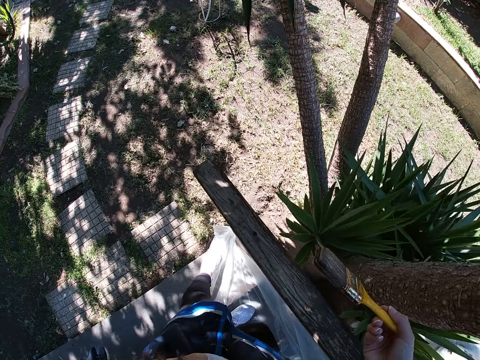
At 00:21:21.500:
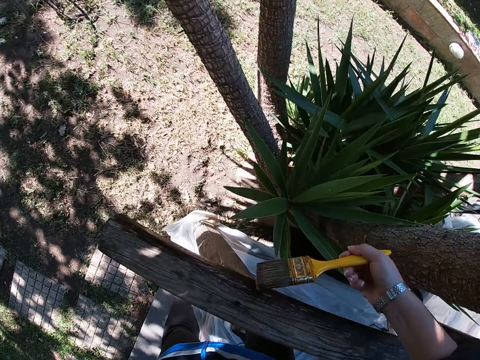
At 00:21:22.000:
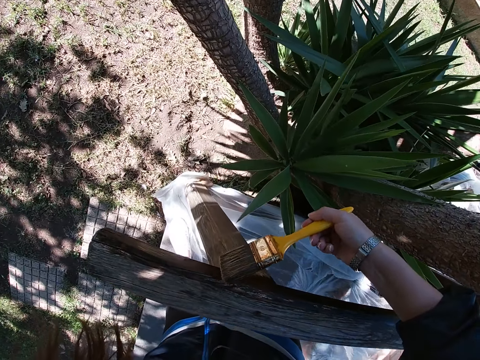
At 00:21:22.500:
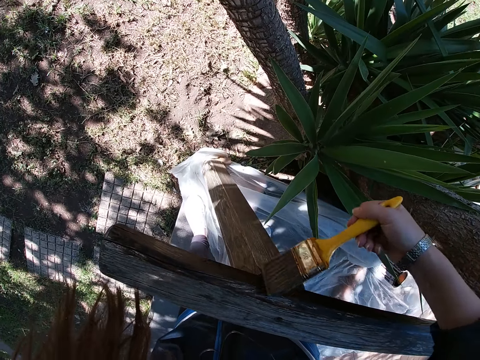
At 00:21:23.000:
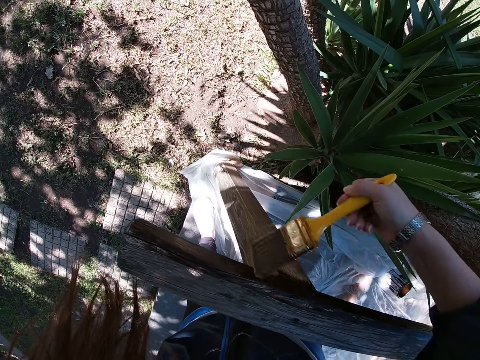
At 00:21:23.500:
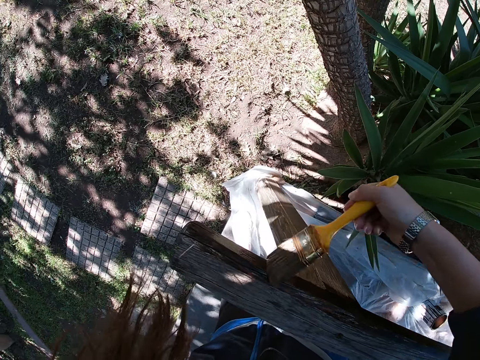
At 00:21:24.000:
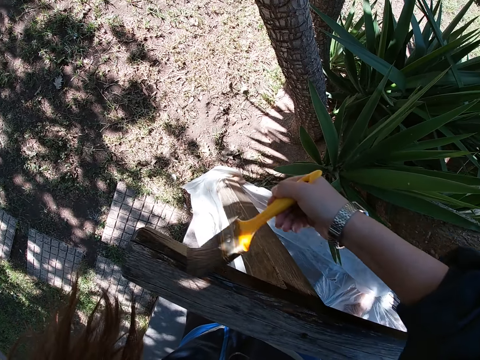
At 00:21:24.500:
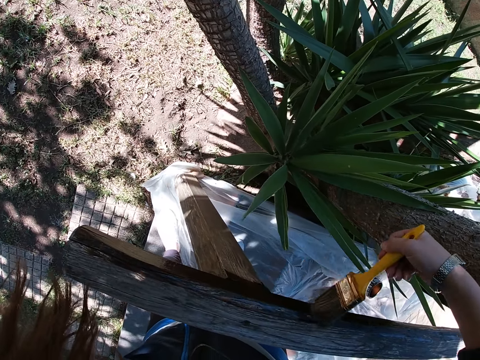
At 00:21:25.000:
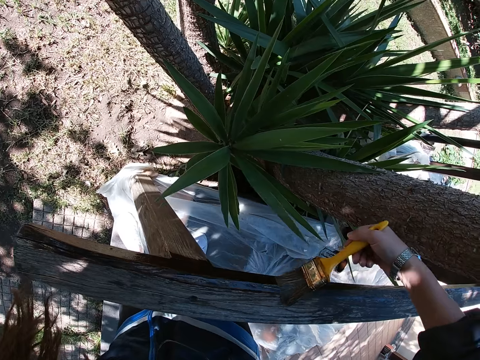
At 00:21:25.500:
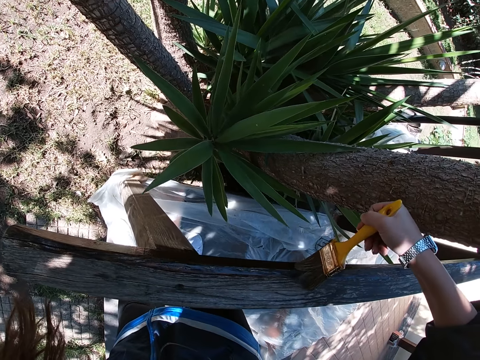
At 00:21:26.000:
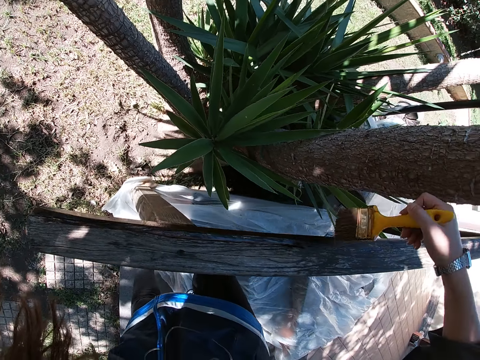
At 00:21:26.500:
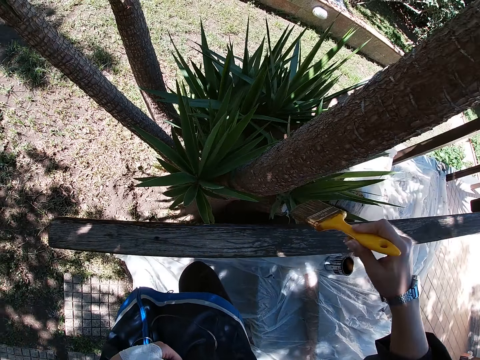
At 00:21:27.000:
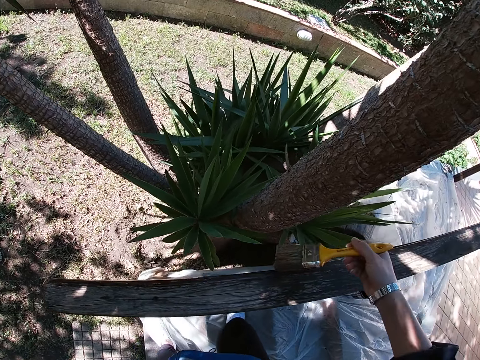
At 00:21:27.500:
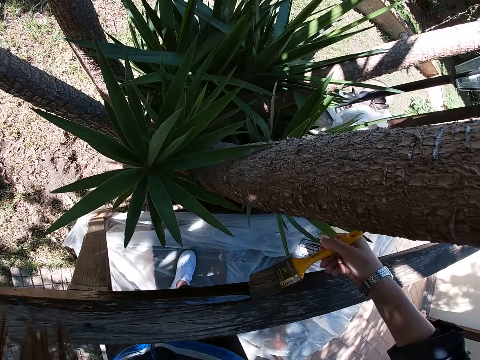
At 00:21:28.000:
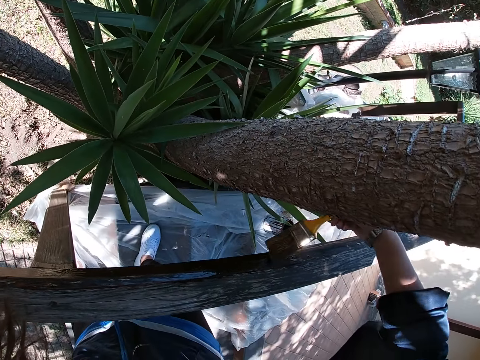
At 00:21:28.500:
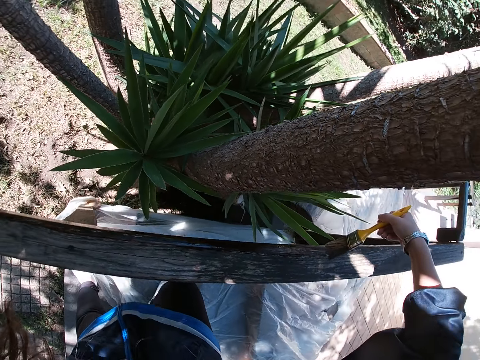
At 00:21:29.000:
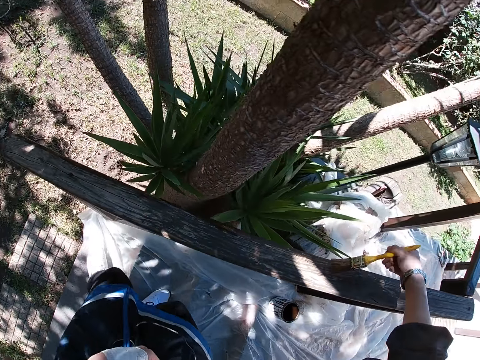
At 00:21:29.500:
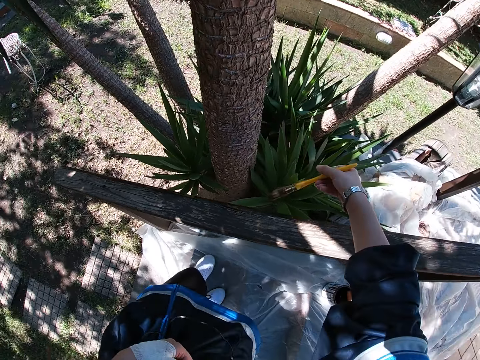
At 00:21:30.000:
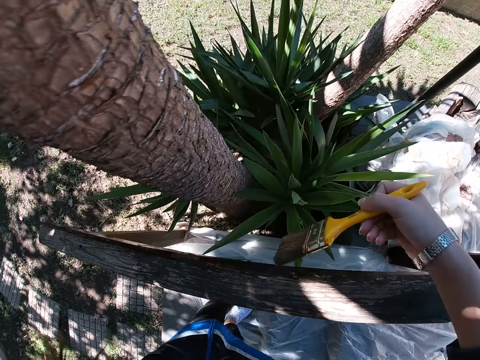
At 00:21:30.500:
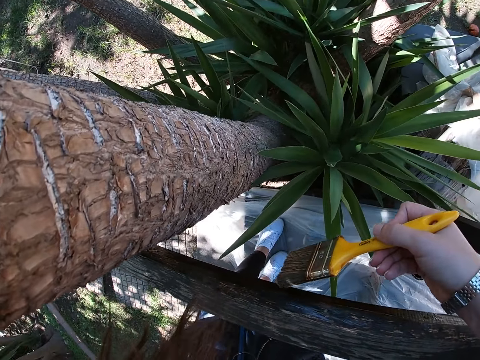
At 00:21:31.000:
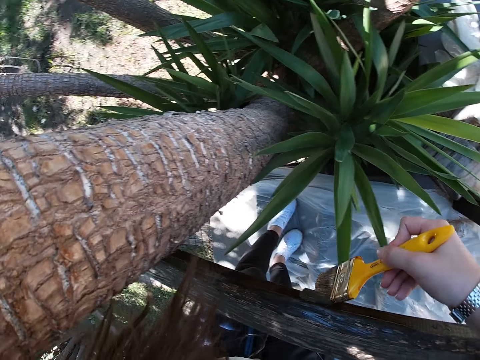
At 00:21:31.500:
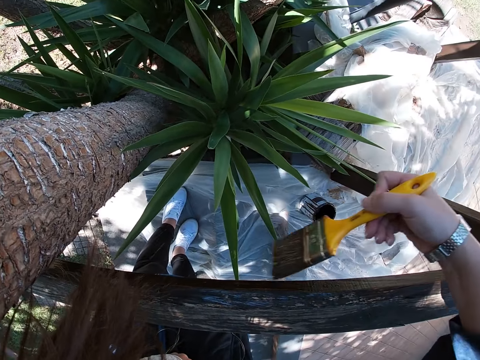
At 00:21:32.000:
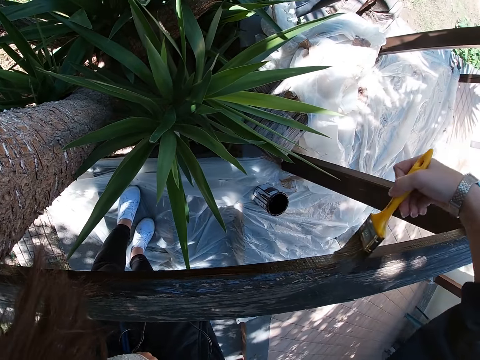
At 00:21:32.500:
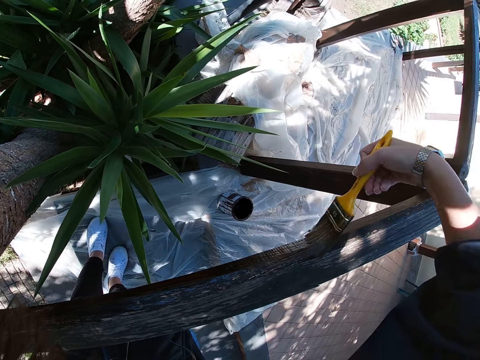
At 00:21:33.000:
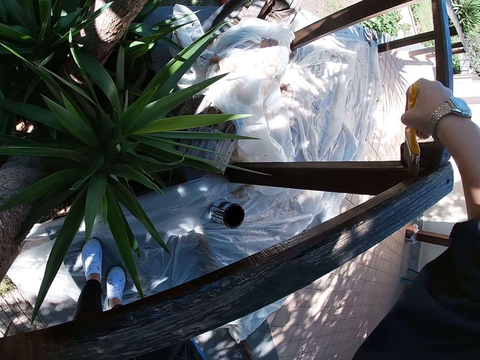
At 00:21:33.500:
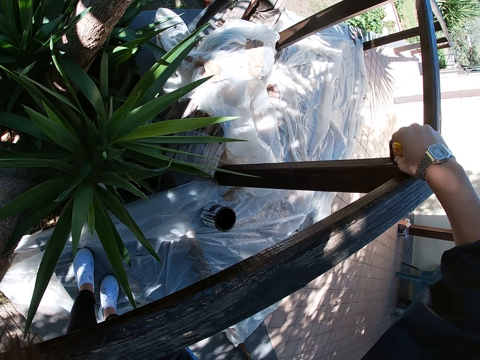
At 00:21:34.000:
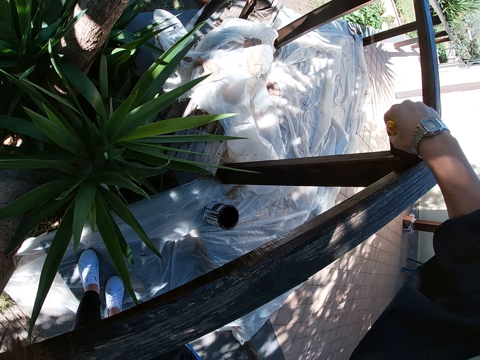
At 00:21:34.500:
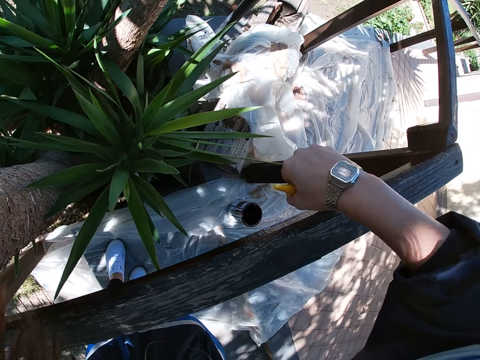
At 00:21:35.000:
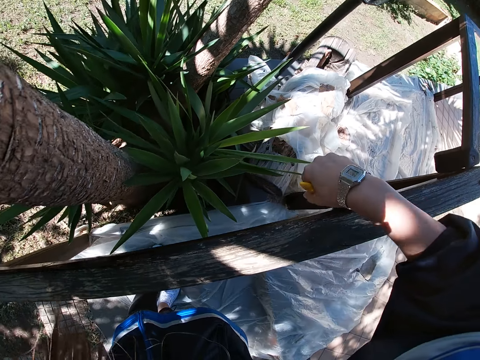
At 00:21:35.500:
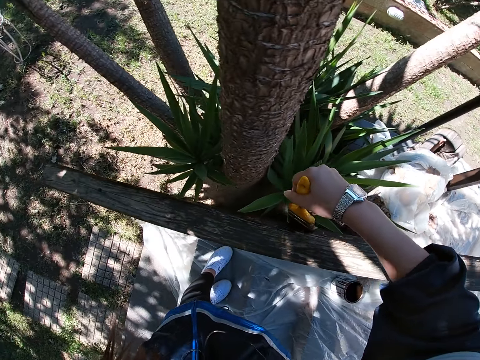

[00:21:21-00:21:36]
The camera wearer paints the wooden balcony rail with the paint brush in her right hand. She turns the paint brush in her right hand. She paints the wooden balcony rail with the paint brush in her right hand.

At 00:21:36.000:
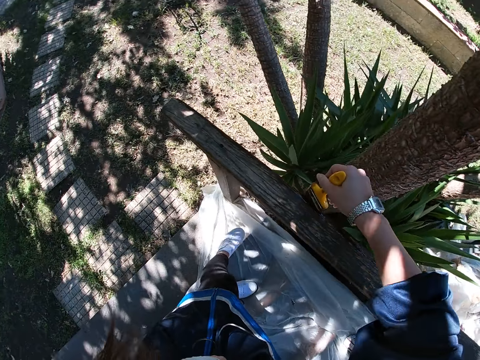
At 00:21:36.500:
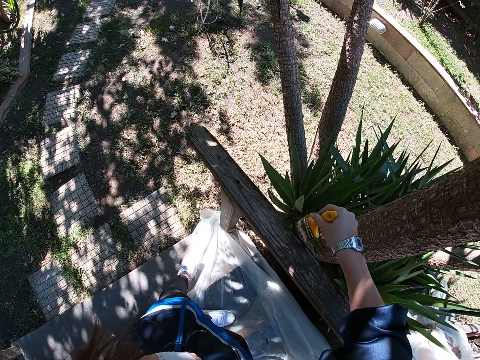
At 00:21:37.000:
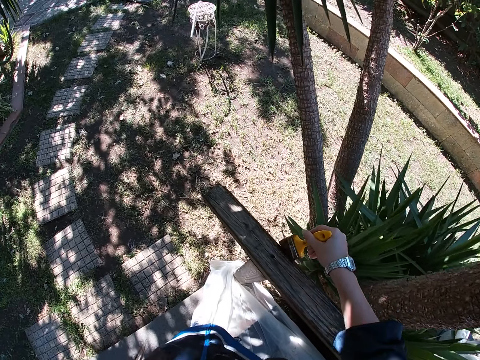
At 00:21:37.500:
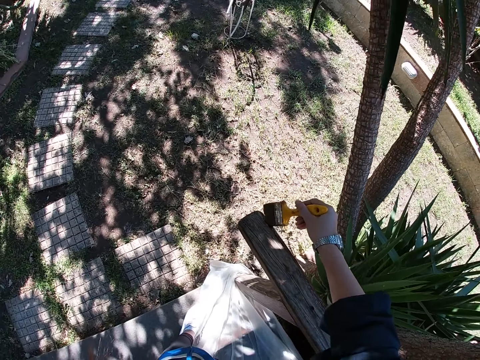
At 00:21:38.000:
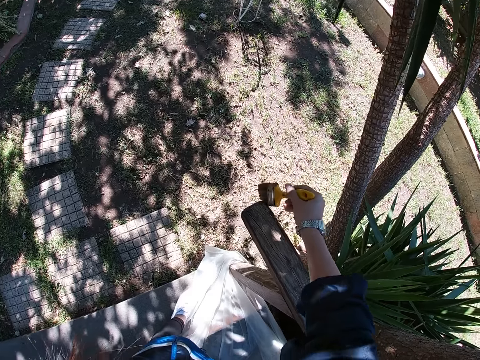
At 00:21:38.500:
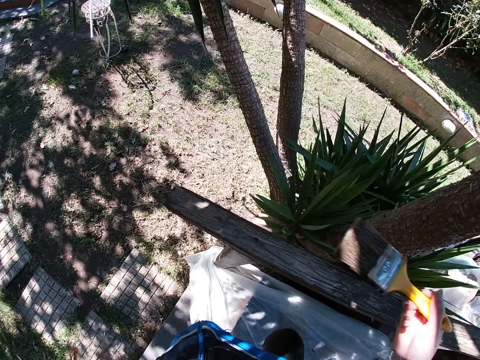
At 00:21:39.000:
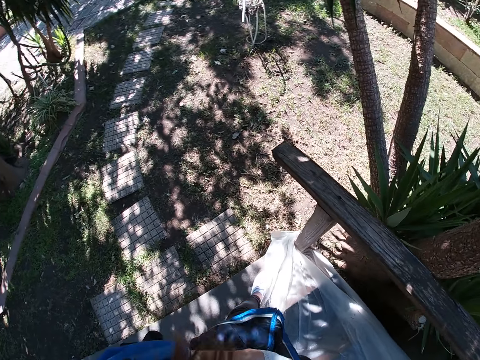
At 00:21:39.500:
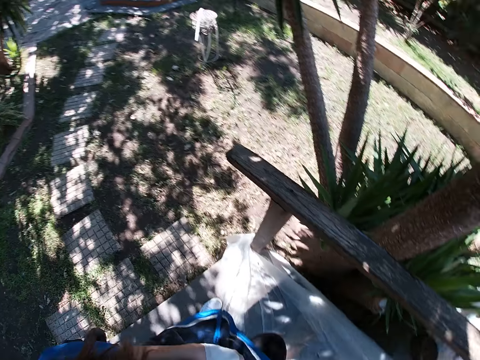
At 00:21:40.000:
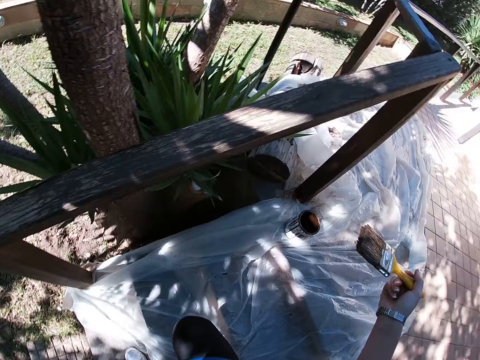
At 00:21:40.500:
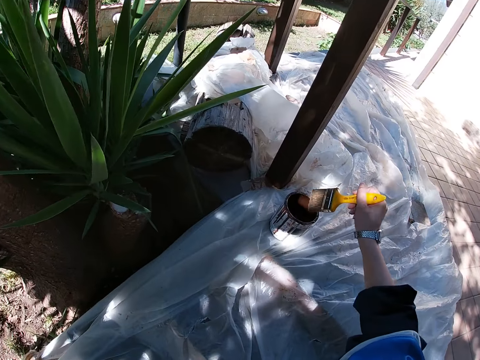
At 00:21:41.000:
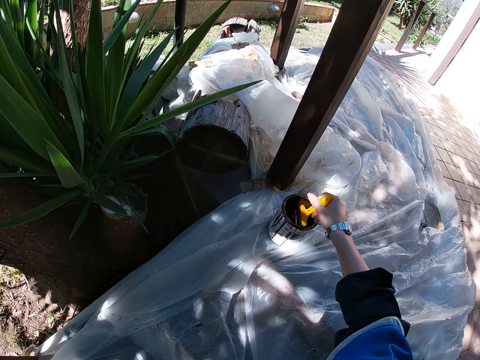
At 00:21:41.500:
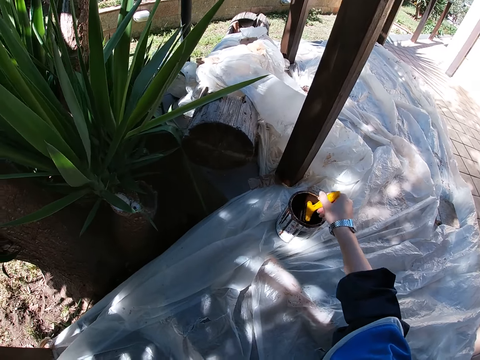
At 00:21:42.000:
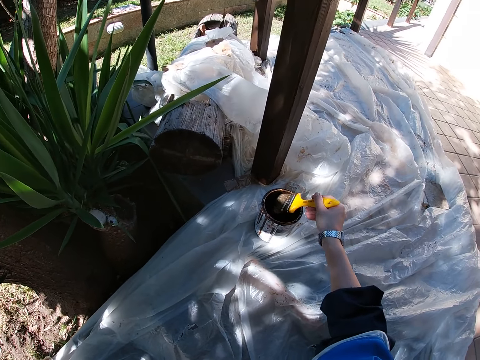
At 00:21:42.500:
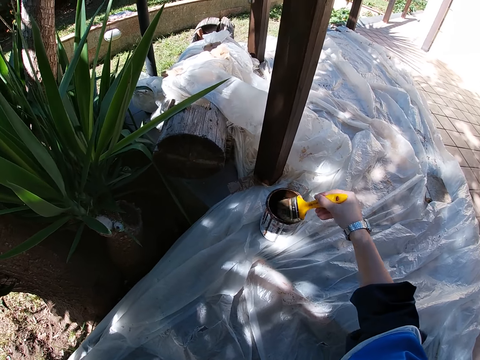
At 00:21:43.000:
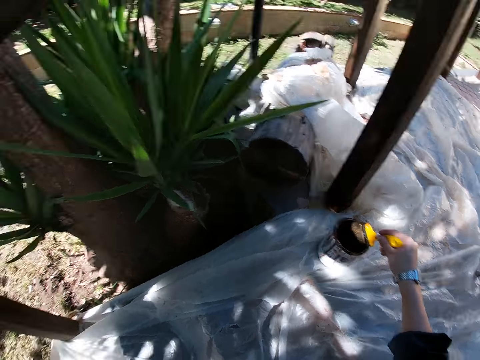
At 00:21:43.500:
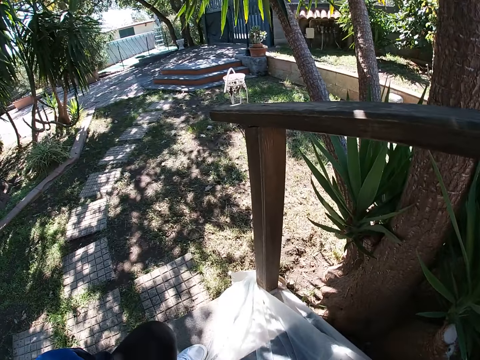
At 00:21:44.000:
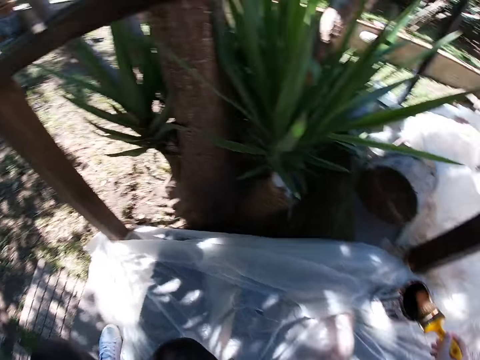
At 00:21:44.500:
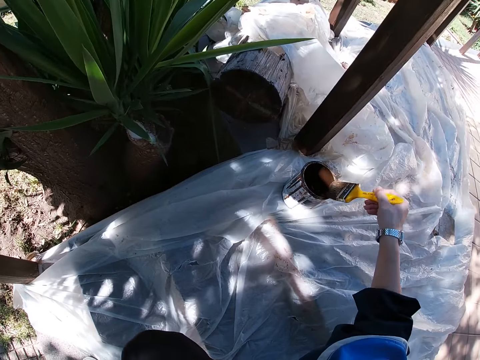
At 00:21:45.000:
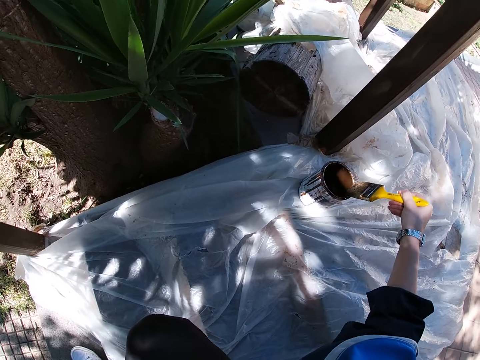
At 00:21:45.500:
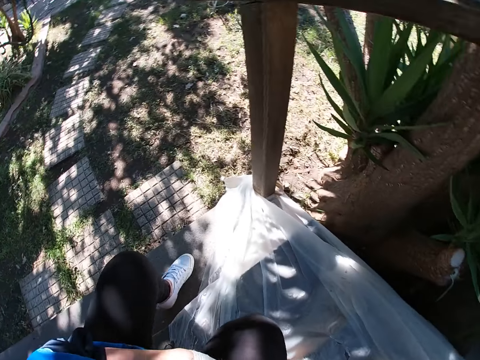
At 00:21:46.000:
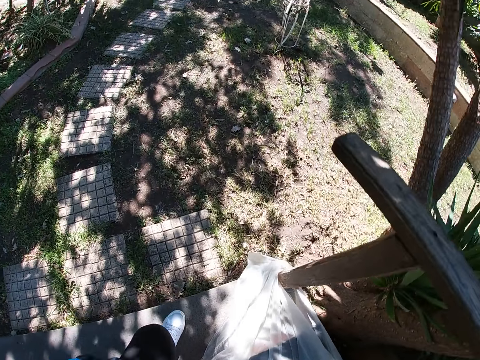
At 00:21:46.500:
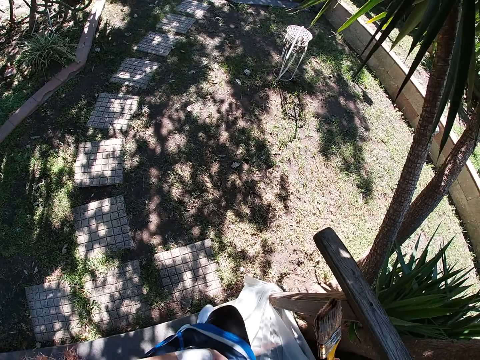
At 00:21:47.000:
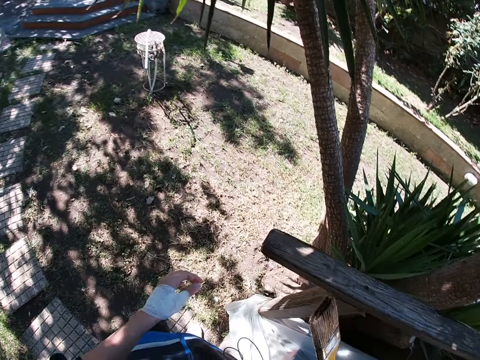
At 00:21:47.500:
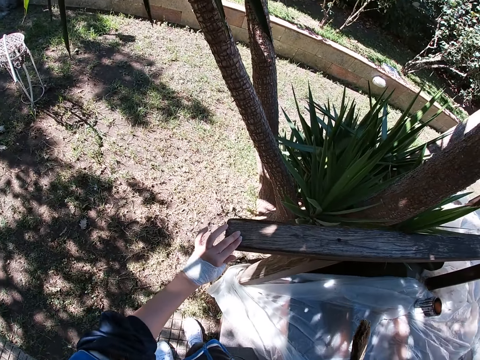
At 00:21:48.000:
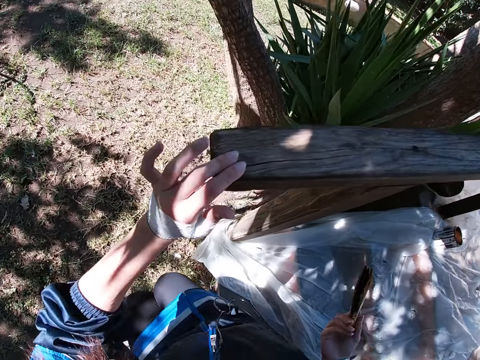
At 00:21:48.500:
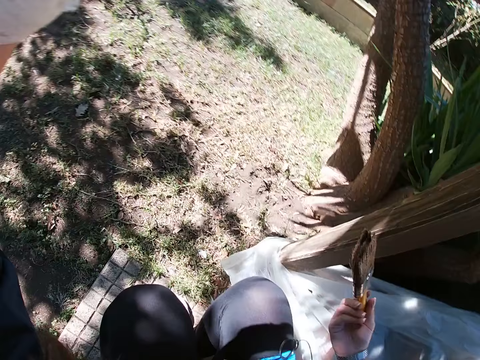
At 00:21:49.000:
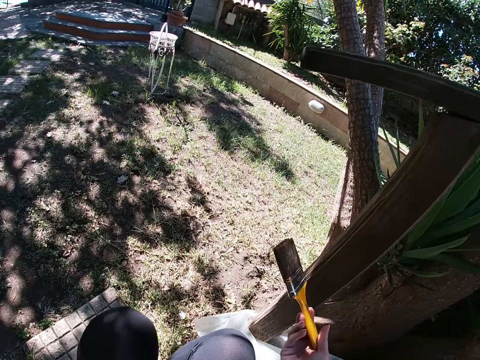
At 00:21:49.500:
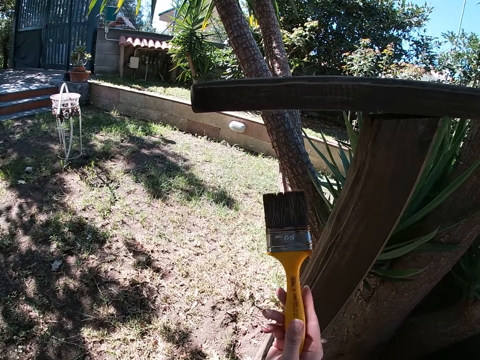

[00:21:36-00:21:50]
The camera wearer stops painting. She dips the paint brush in her right hand into the paint container. She bends down towards the paint container. She drains the excess paint from the brush into the paint container. She looks around. She cleans the paint brush bristle on the edge of the paint container. She turns towards the rail cap. She stands. She walks down the stairs. She places her left hand on the edge of the wooden balcony rail. She sits down on the stairs. She paints the wooden balcony rail with the paint brush in her right hand.
